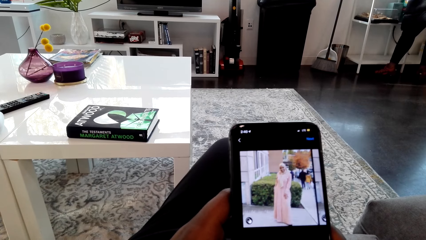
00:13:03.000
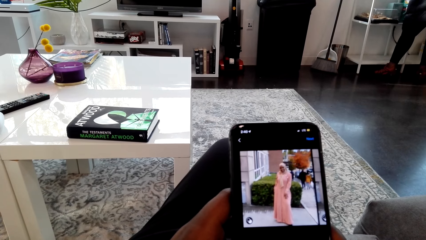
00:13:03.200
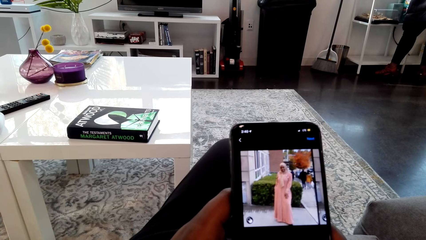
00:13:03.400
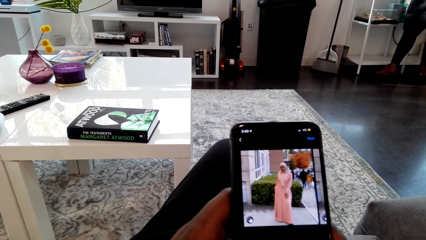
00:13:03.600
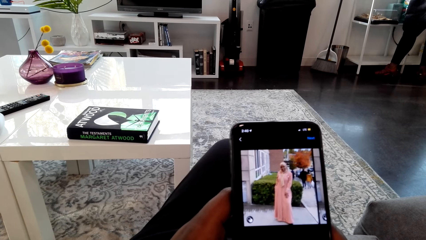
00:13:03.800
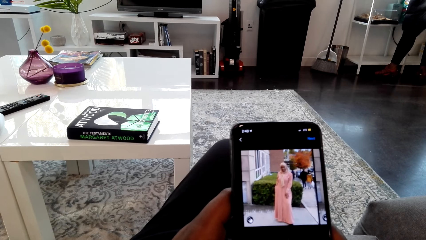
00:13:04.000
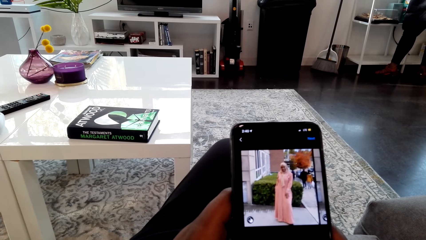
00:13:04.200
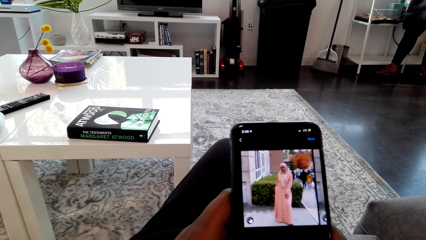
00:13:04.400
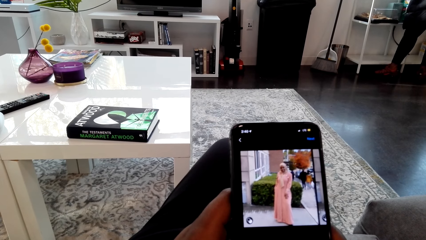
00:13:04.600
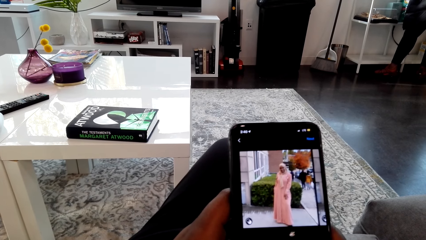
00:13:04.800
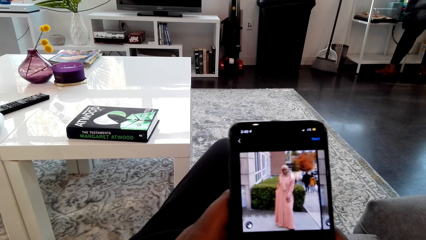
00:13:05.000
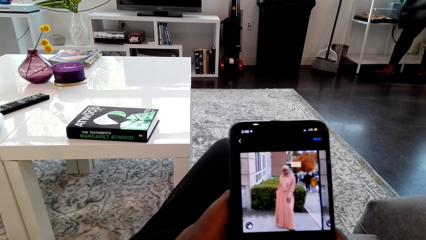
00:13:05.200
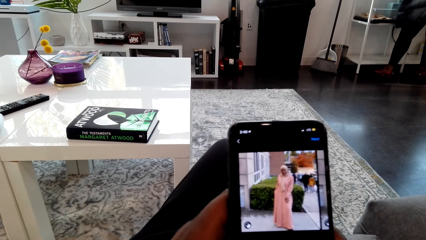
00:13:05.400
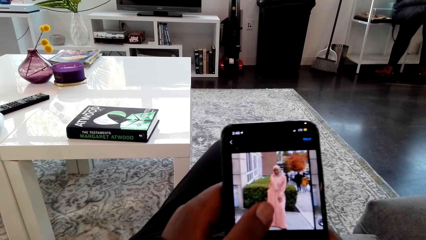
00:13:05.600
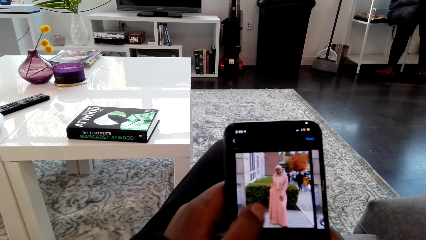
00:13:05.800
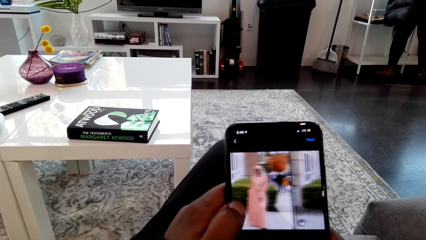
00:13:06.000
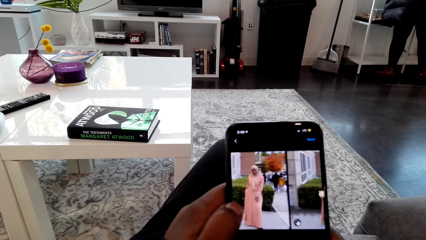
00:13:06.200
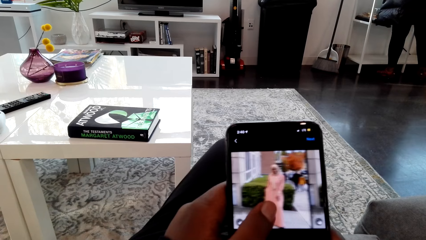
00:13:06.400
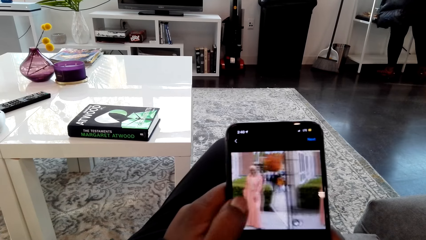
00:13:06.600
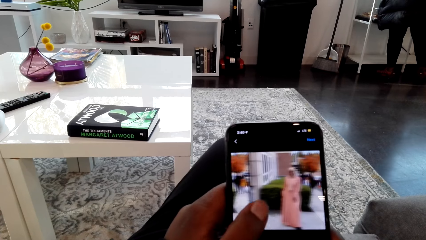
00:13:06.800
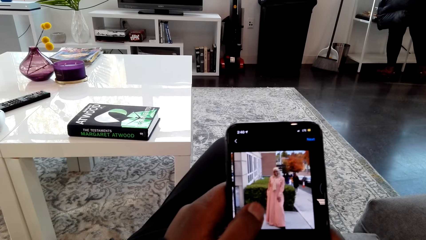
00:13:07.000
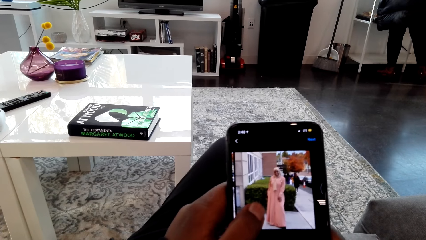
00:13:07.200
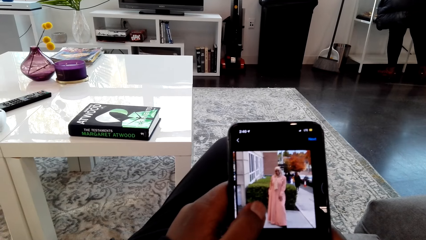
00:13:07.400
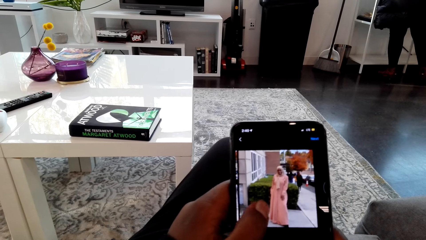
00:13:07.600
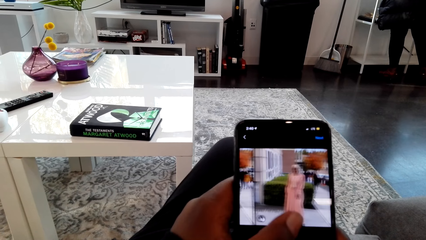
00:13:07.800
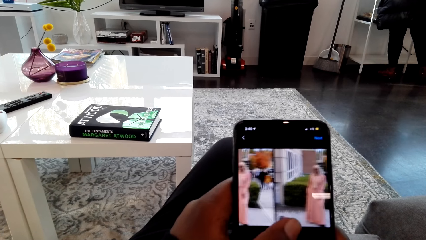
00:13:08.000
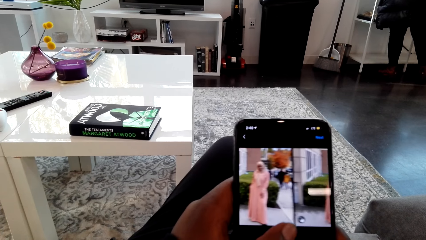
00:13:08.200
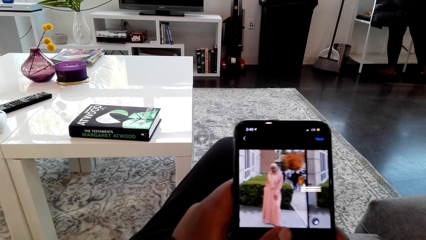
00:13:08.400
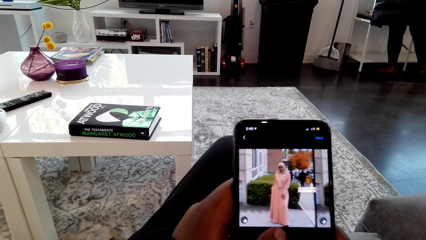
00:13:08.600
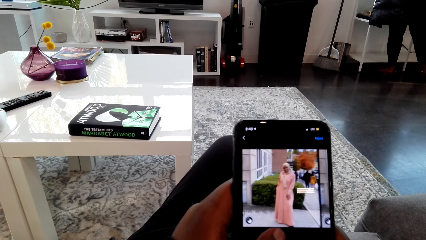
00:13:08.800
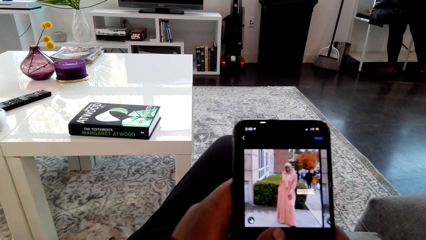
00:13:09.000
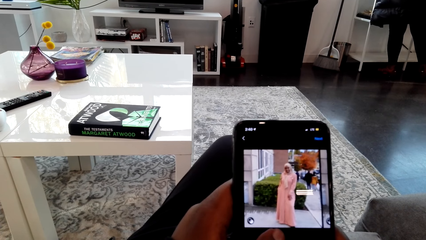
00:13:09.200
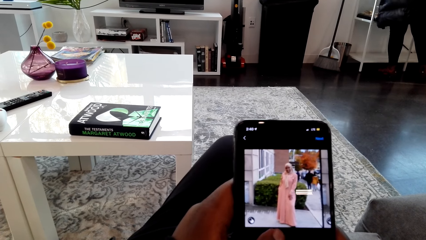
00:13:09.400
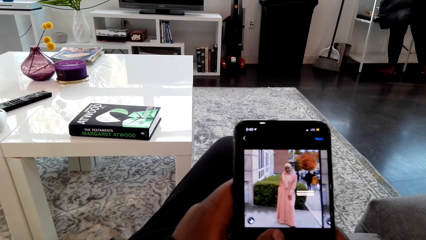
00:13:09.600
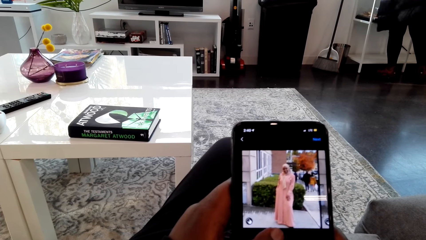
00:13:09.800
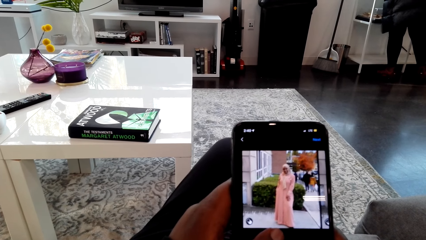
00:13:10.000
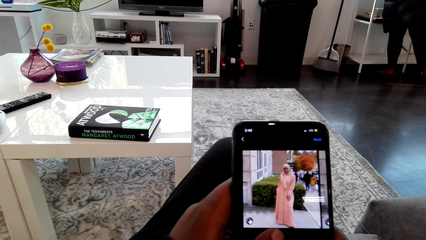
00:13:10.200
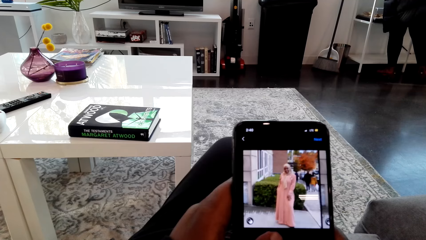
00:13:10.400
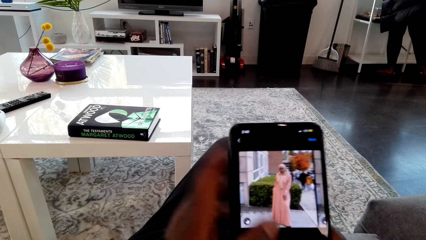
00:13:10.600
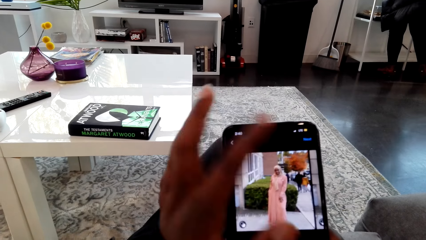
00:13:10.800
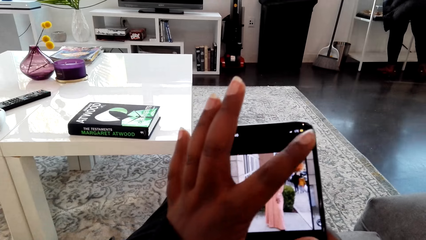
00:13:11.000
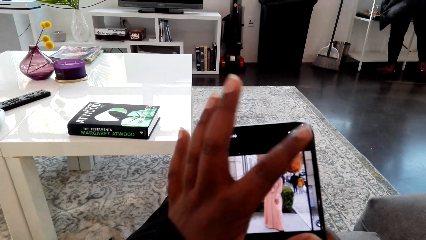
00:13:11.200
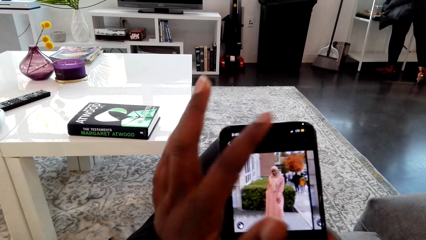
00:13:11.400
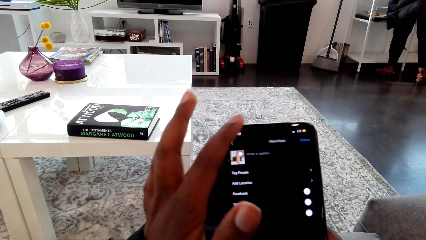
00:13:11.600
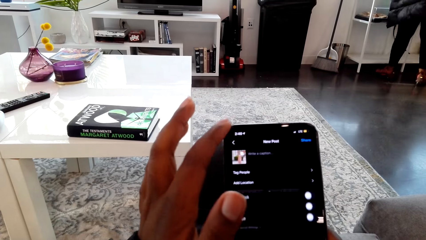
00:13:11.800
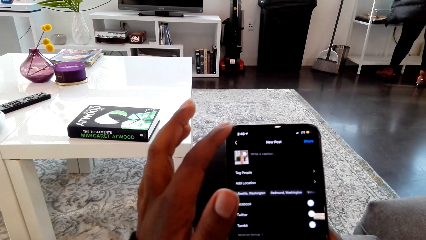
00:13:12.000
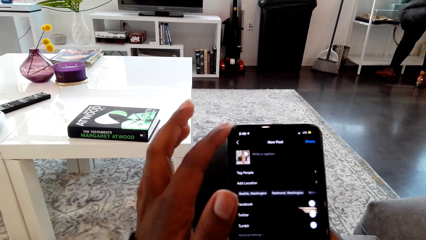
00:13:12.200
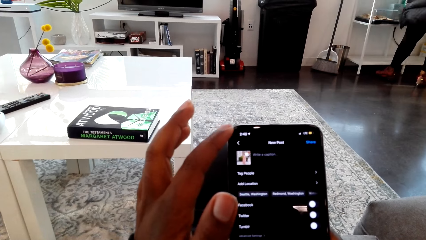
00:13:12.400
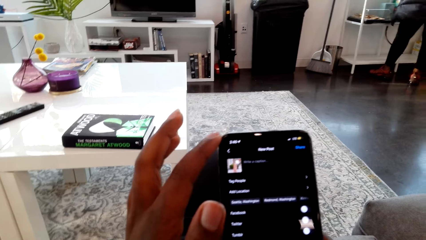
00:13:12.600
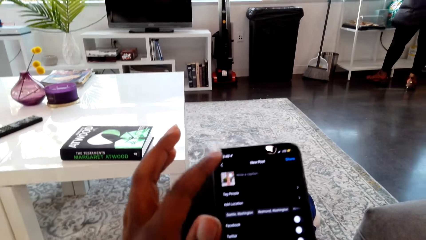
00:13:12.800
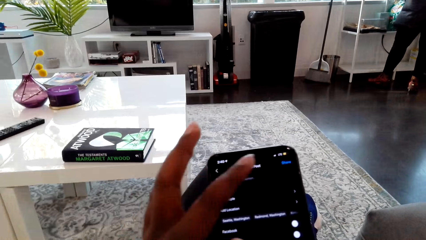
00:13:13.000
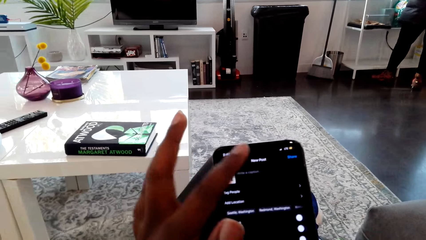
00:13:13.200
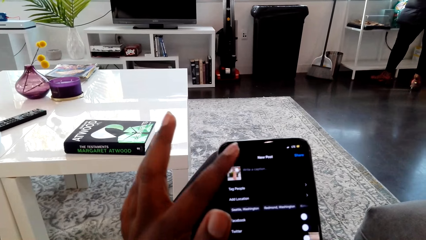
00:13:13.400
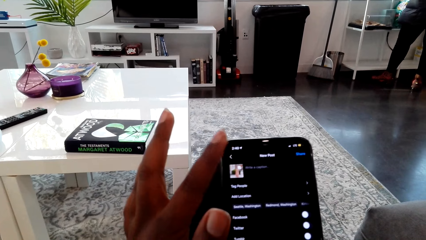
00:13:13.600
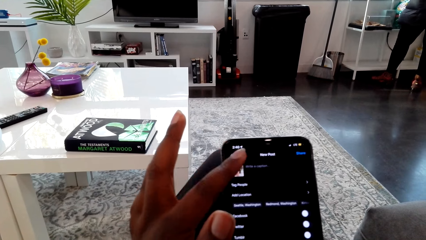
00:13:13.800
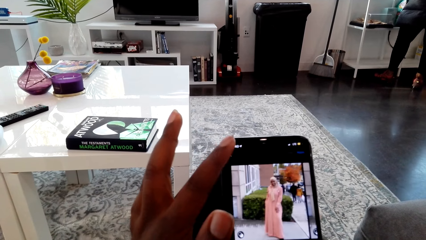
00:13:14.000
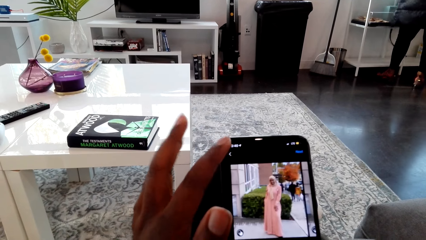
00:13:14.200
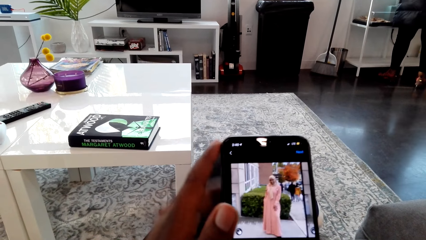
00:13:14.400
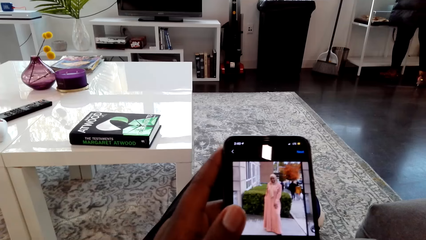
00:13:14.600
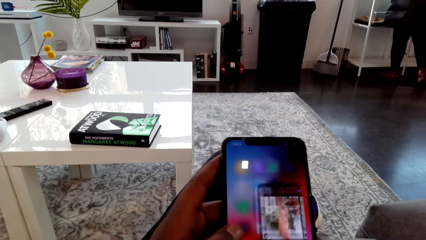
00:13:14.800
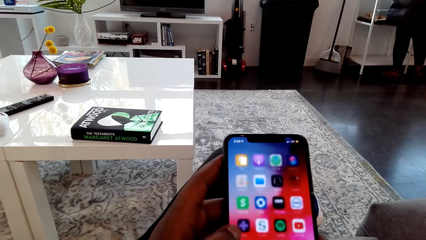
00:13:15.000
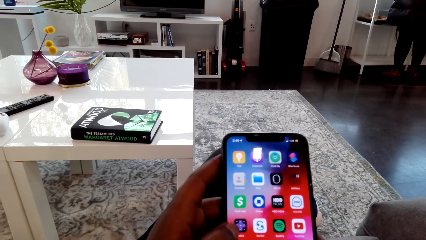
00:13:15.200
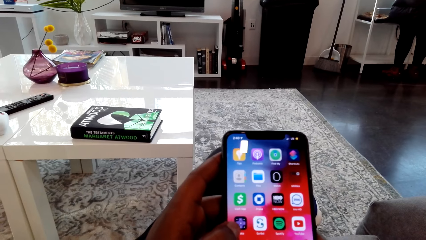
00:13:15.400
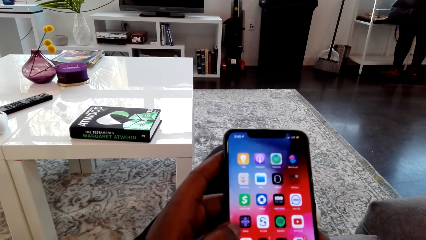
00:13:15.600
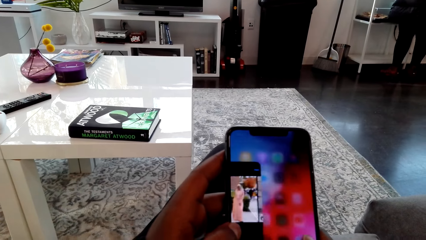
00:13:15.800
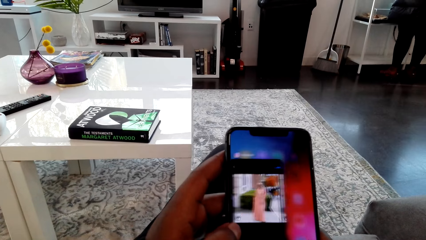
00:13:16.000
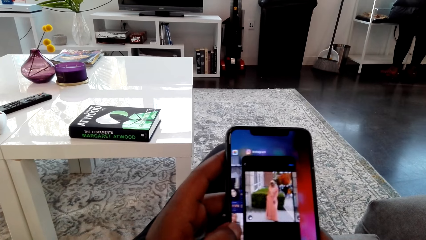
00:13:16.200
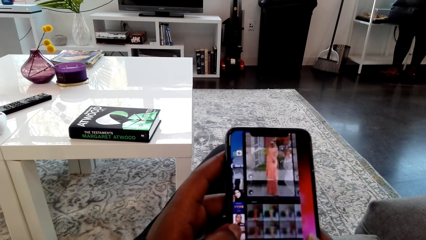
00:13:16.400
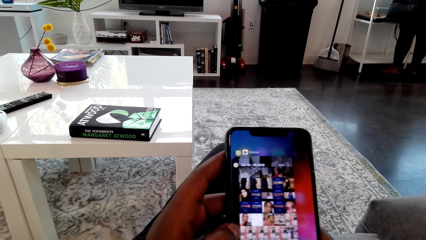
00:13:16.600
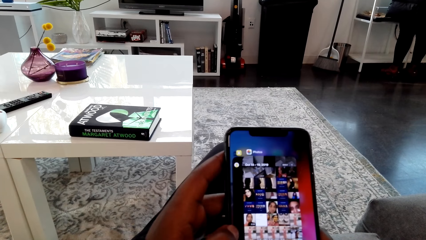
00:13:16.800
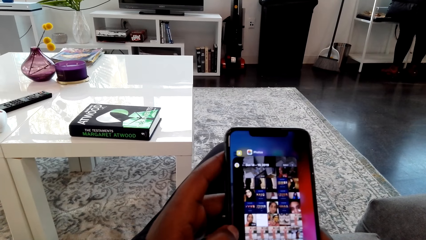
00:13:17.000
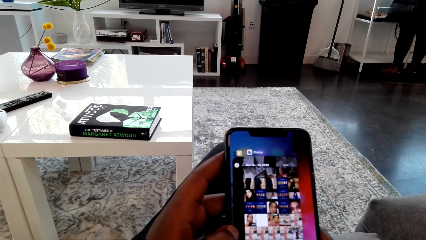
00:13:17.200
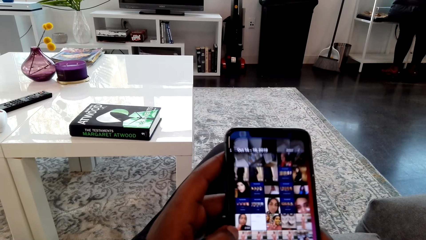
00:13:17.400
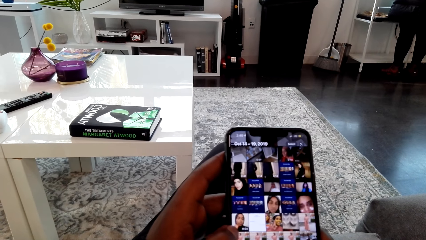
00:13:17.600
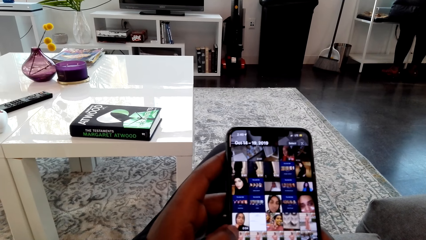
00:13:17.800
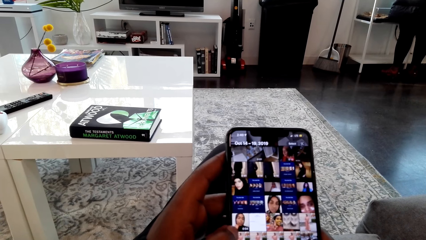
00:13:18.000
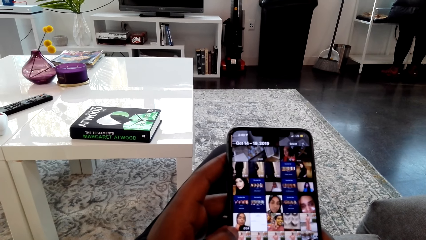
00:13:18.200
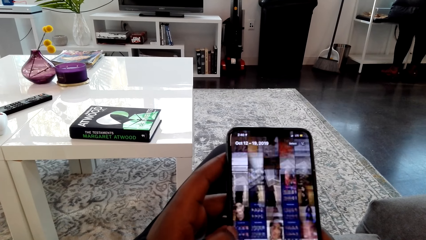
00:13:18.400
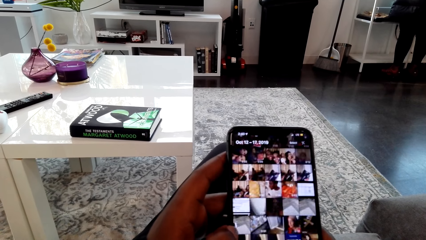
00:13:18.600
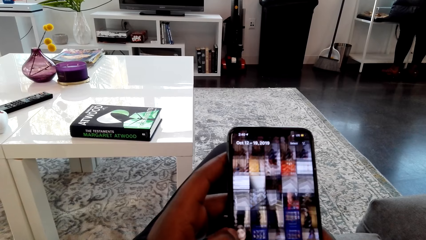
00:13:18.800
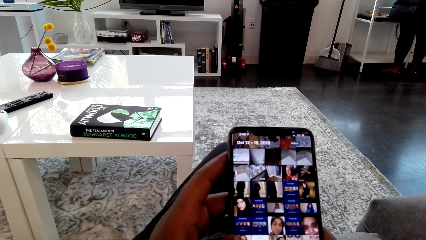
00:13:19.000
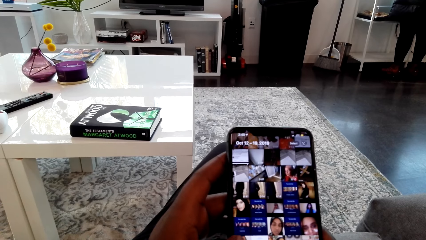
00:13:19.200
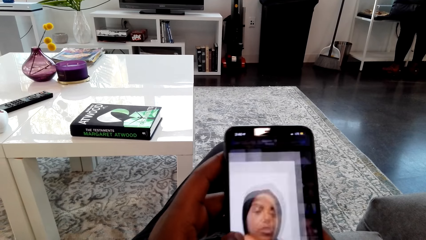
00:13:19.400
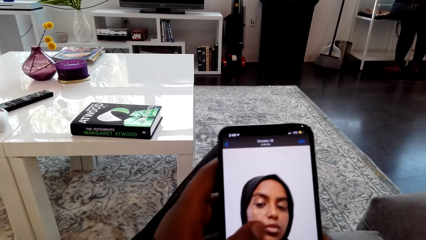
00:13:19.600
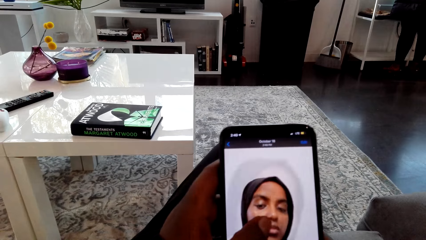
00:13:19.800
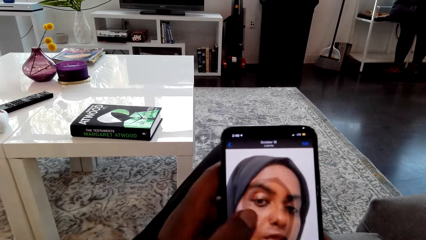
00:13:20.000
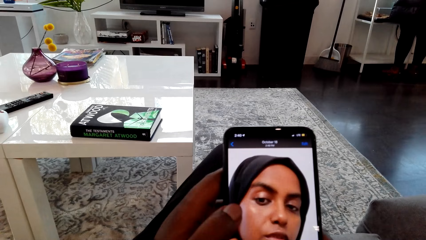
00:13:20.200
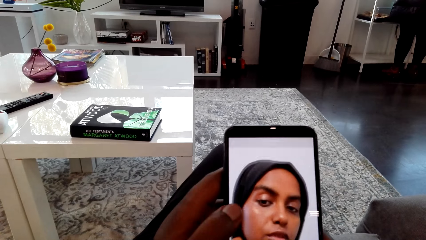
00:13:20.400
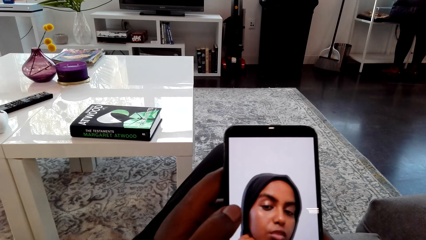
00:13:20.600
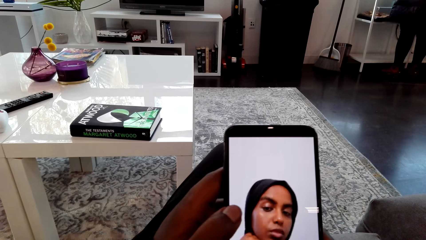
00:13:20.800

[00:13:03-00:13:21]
The camera wearer touches the phone screen with the left hand thumb and looks at the phone screen. They look at the phone screen again. They touch the phone screen with the left hand finger. They look at the phone screen and touch the phone screen with the left hand thumb.
